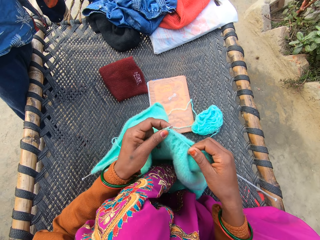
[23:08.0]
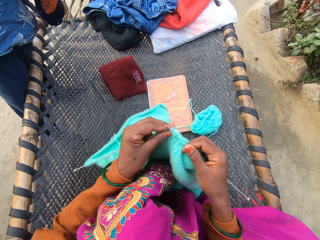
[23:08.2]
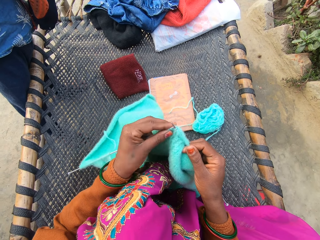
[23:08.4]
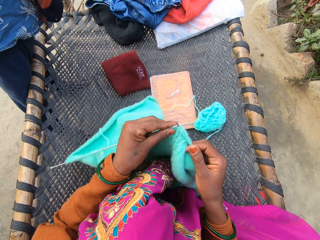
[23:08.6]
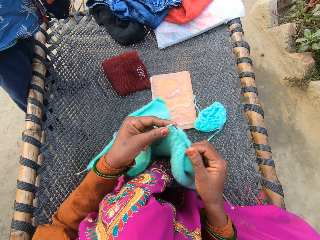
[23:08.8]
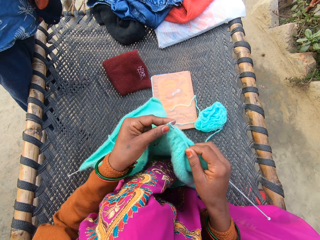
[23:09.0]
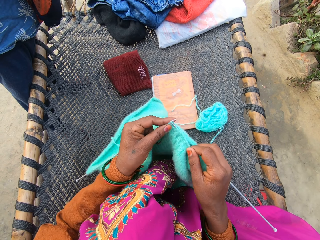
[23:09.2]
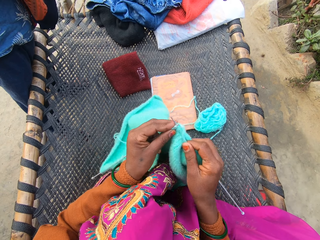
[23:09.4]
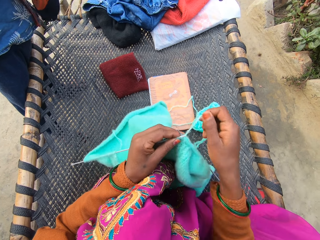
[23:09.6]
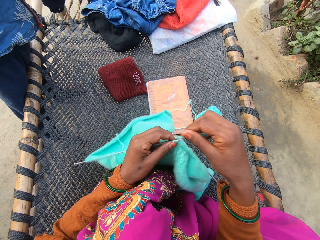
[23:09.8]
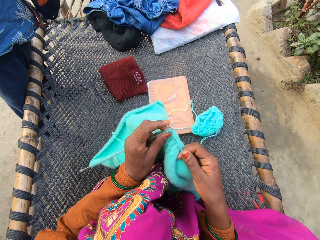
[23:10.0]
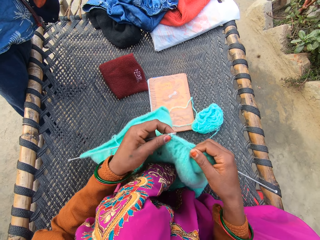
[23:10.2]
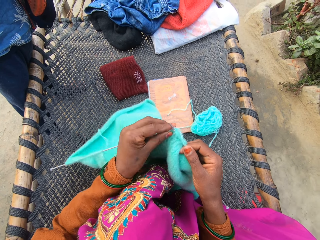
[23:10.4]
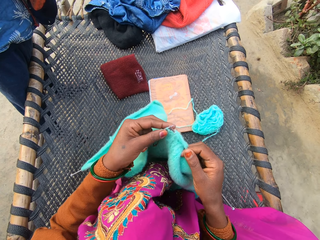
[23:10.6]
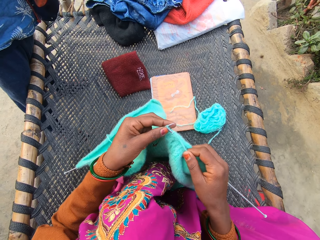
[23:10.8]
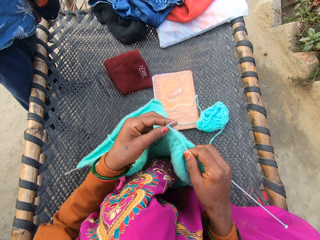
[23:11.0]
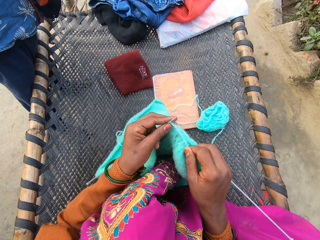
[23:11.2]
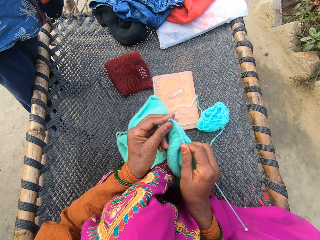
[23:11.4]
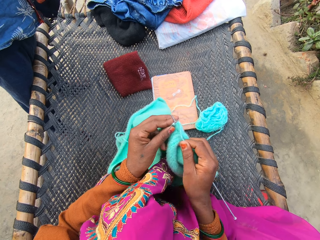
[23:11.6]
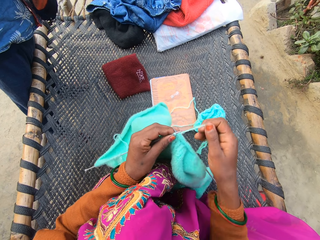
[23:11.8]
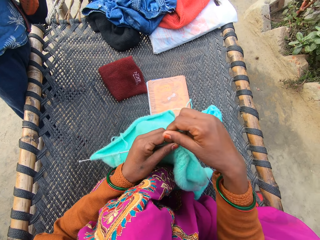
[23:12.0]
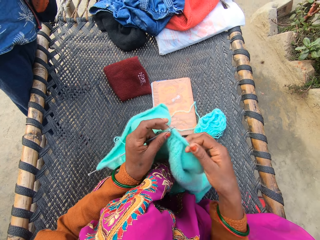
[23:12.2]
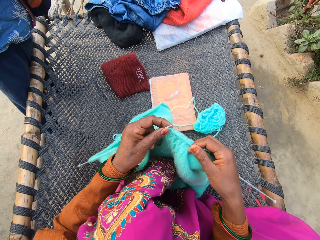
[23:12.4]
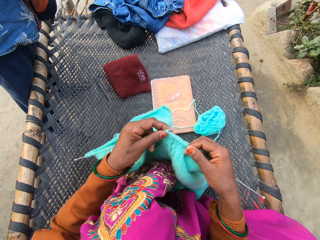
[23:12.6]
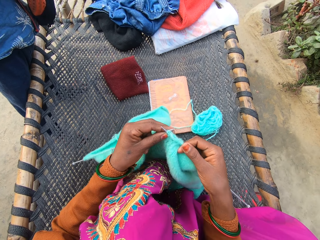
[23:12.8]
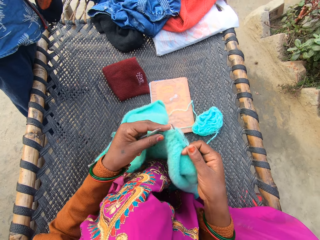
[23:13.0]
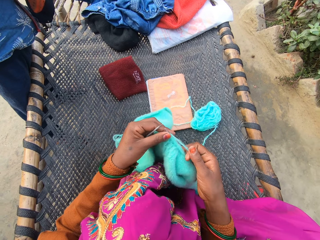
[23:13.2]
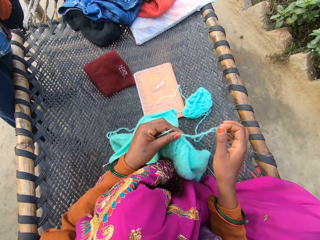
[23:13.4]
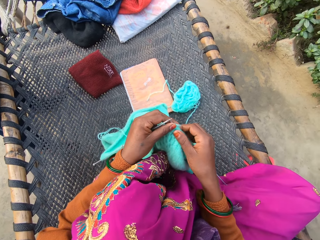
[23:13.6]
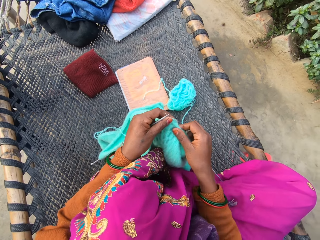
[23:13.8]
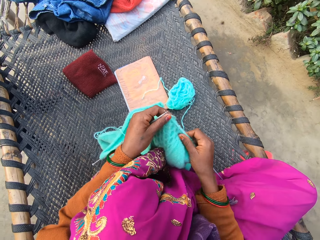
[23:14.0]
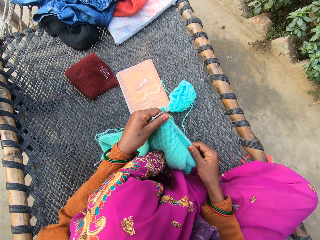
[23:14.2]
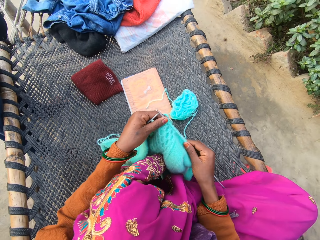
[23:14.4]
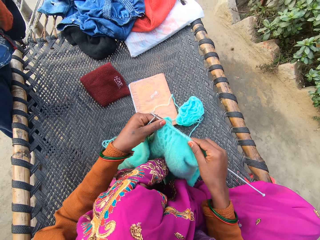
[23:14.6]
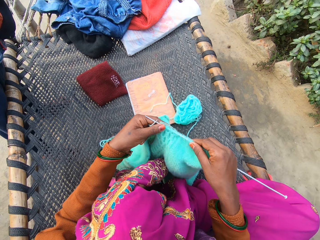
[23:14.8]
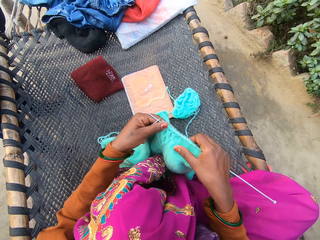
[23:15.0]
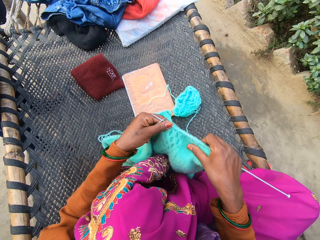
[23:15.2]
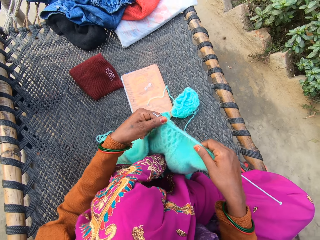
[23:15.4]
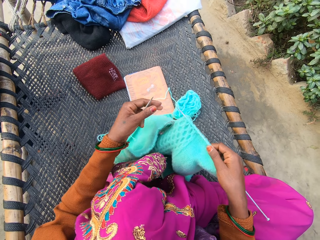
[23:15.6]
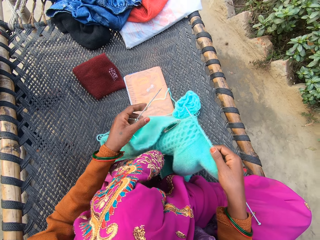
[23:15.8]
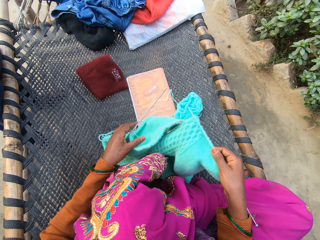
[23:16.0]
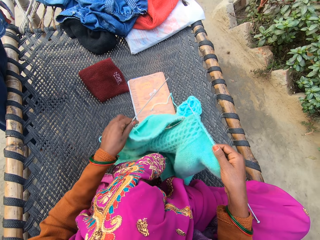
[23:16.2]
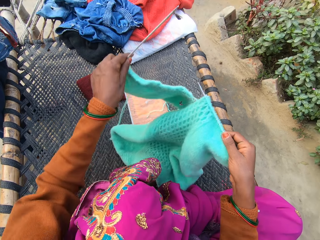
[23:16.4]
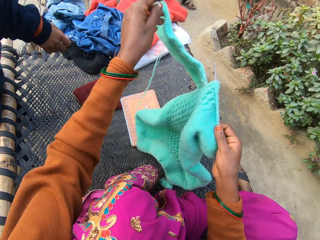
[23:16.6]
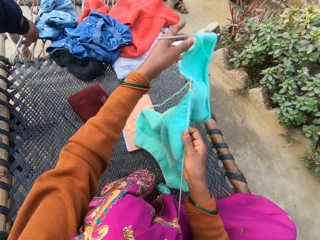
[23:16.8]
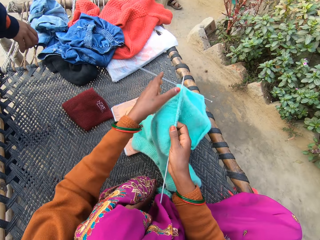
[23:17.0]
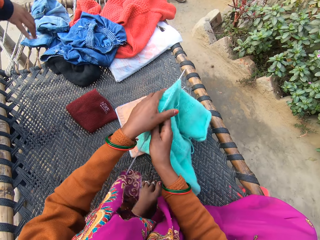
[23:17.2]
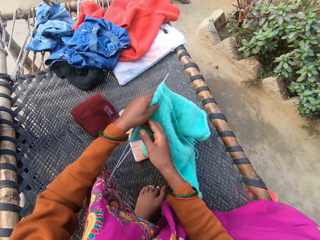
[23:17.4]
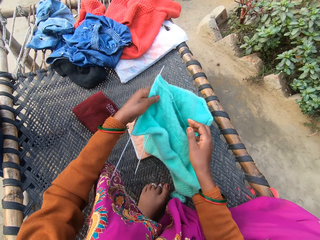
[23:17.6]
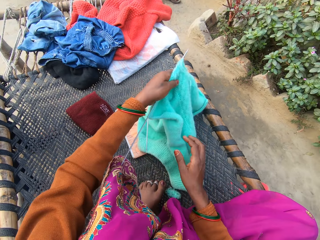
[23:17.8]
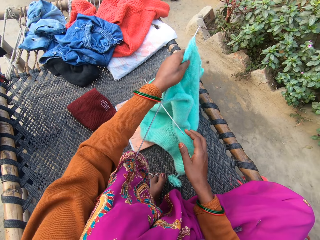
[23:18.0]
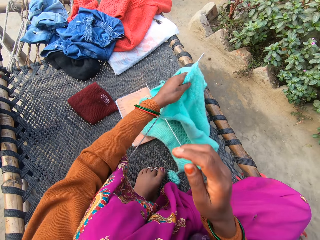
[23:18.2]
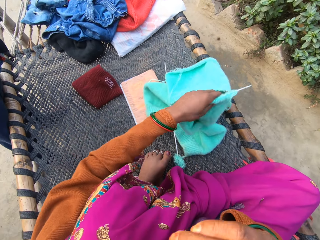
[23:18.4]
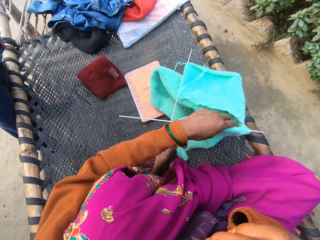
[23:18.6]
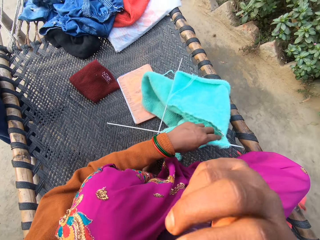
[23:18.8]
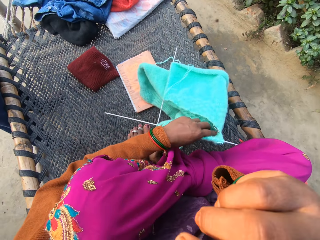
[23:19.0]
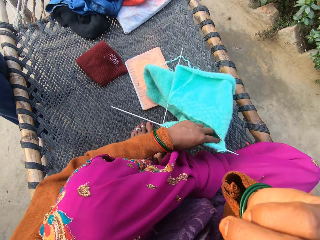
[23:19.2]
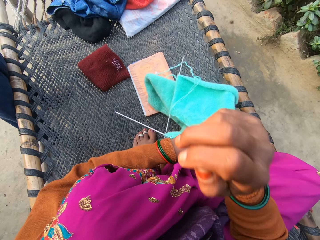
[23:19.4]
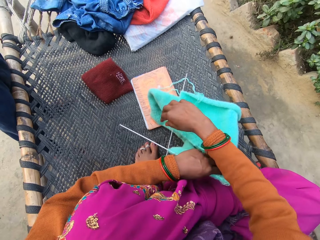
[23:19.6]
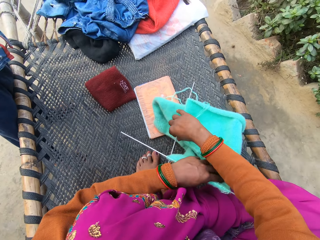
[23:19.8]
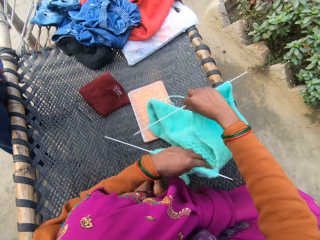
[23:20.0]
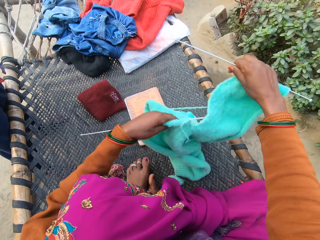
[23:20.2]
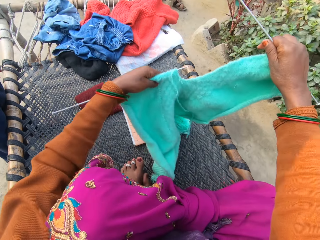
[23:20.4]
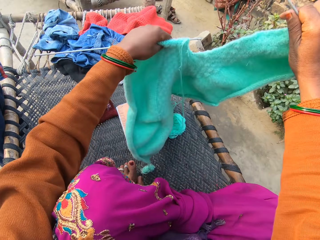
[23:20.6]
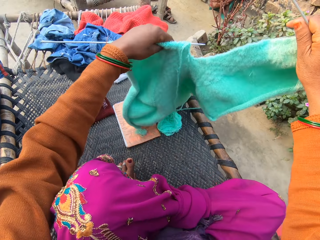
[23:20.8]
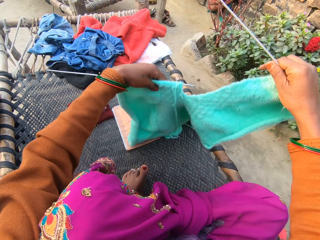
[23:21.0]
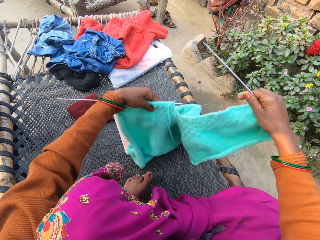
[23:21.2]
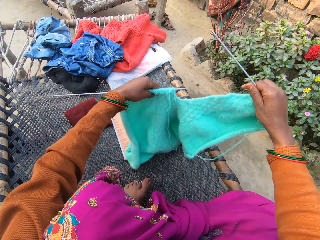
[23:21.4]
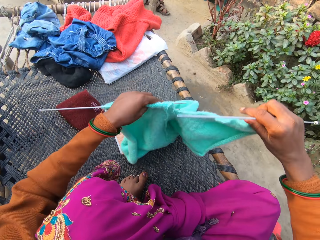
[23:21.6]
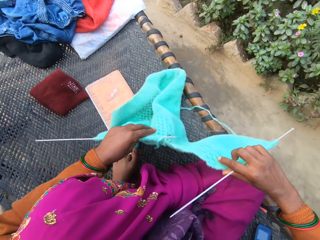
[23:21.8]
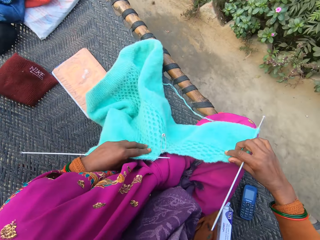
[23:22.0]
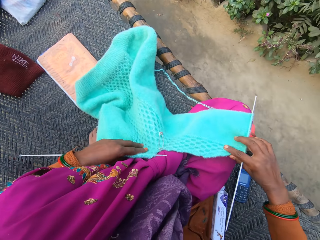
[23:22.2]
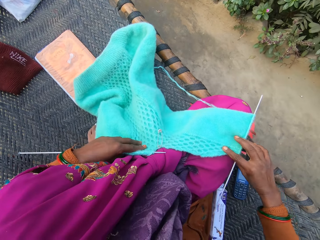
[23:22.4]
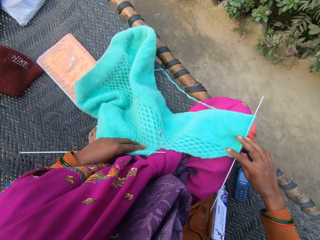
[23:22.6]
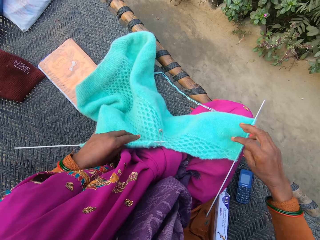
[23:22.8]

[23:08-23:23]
The camera wearer straightens the fabric. She adjusts the fabric. She tosses the yarn on the rattan mat with her left hand. She withdraws one hand from the fabric. She turns the yarn with both of her hands with her right hand. She adjusts the camera. She touches her face with her right hand. She adjusts the fabric. She spreads the fabric. She lifts the yarn from the rattan mat with both of her hands.

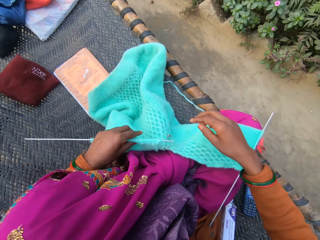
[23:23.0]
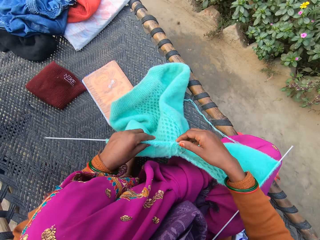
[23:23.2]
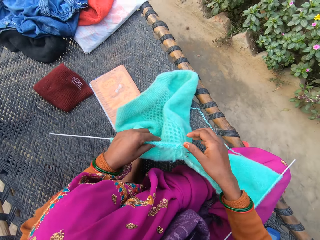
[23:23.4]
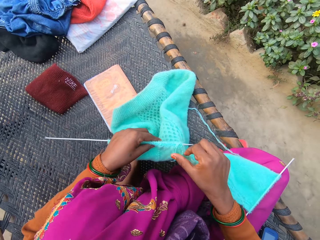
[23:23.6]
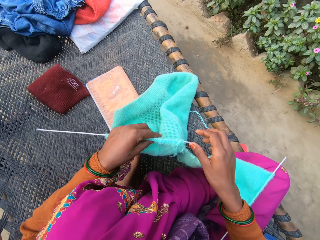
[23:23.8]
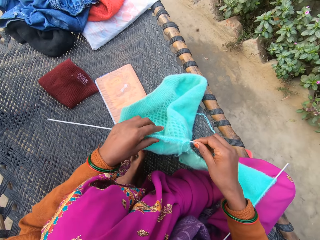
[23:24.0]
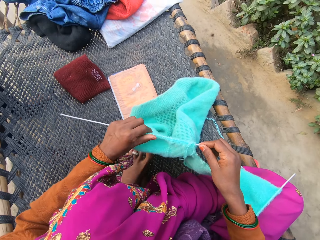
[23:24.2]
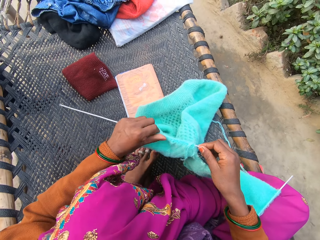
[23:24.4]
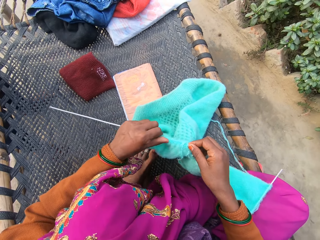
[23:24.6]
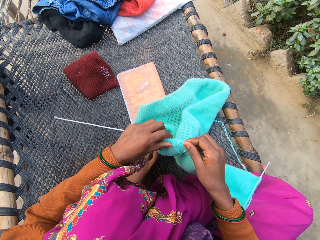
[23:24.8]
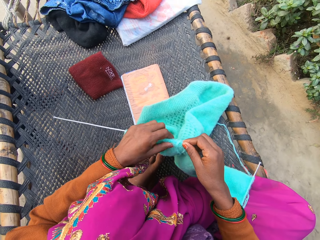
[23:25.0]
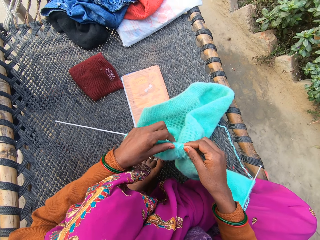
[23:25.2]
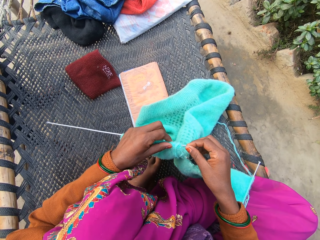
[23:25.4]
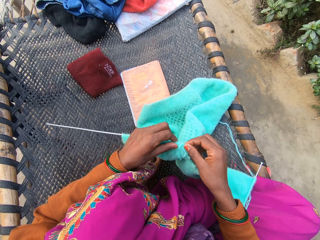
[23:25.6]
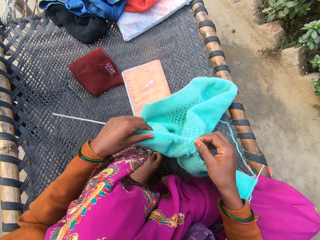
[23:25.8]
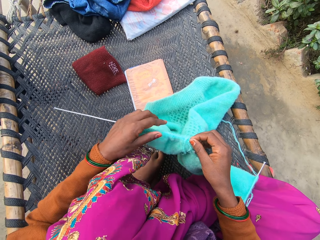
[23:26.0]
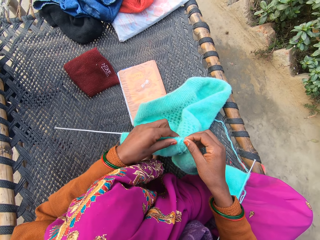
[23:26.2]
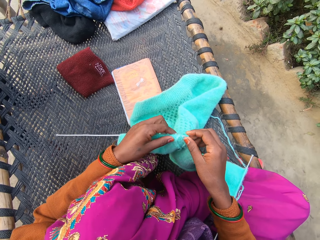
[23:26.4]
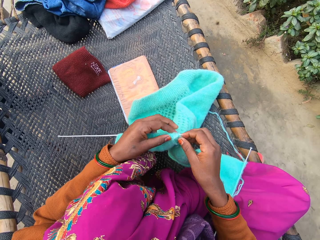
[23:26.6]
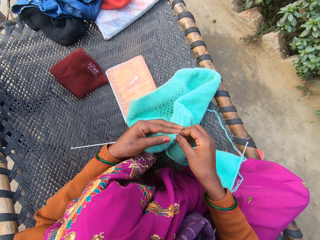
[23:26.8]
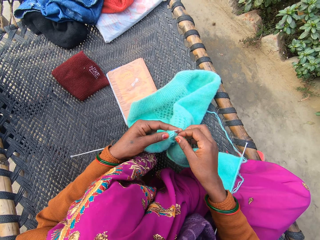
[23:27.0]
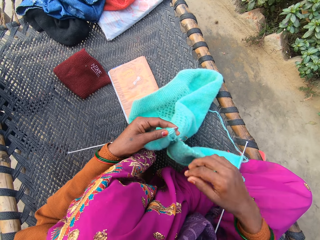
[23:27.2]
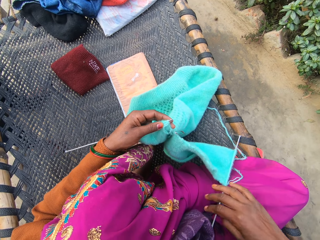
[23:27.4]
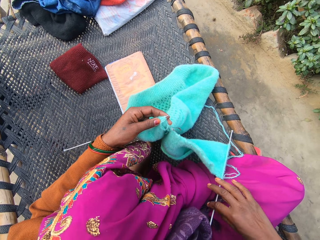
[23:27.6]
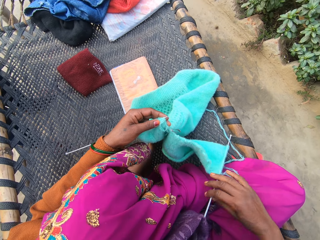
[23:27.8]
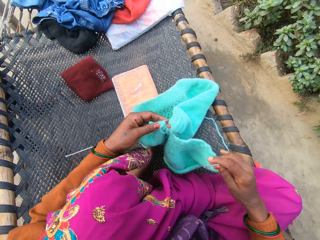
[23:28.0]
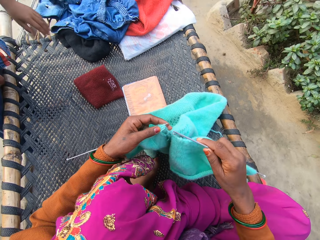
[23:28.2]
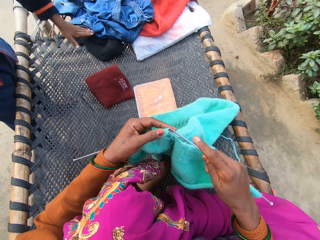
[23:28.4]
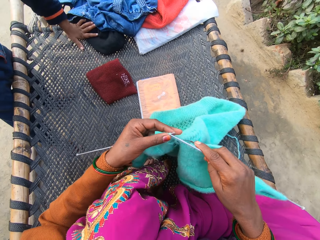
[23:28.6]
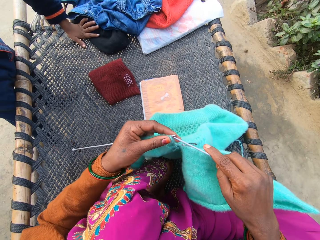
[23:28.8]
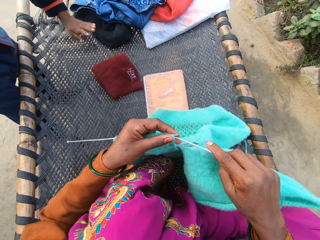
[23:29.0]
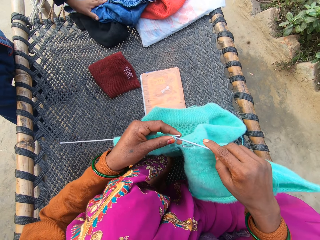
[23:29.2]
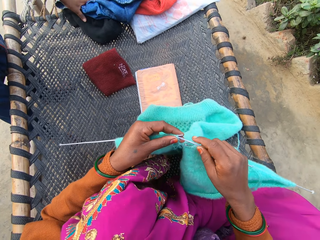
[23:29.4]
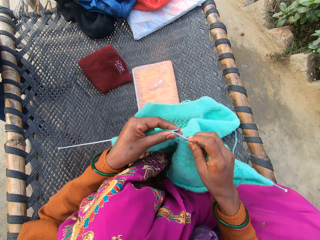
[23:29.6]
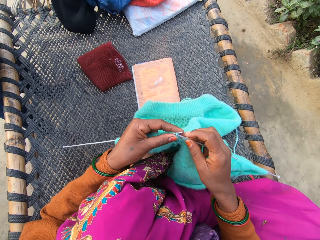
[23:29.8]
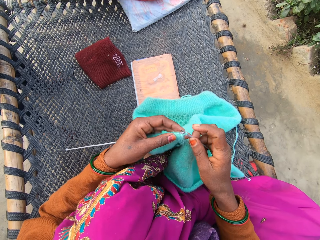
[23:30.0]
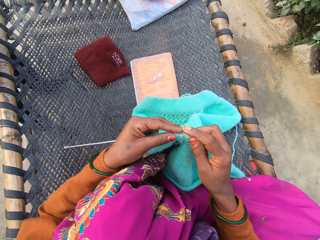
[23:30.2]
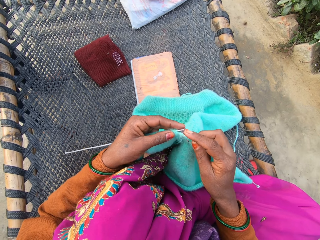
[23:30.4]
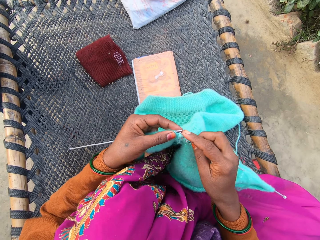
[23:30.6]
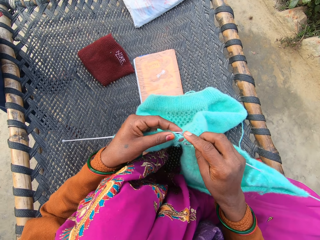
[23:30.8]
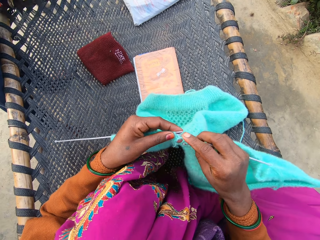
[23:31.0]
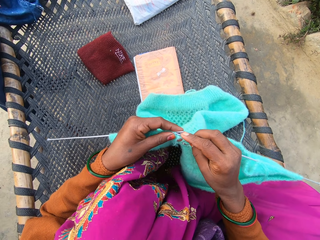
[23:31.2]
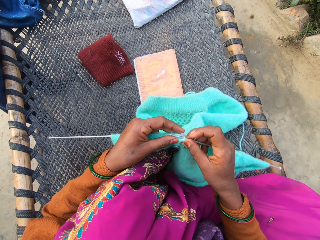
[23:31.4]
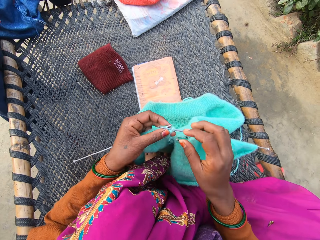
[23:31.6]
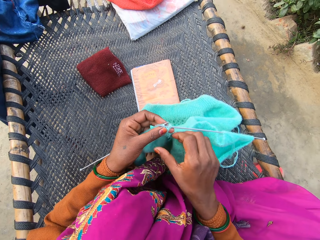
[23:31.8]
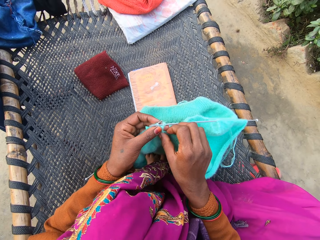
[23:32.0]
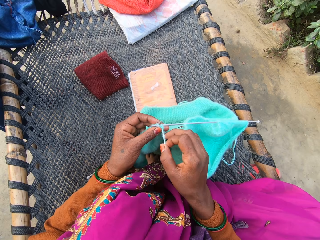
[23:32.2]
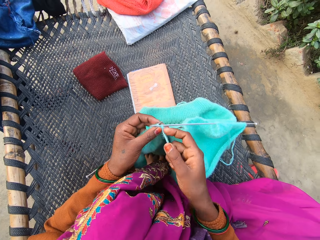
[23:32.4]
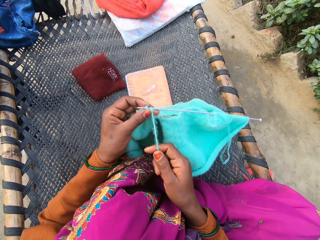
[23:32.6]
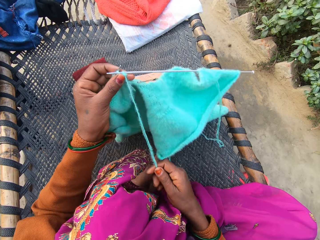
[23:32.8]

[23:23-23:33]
The camera wearer adjusts the yarn on her knitting needle or crochet with both of her hands. She picks the part of the fabric with the crochet. She hooks the crochet in the fabric. A man touches clothes. The man picks up the clothes with his left hand from the rattan mat. The camera wearer knits the yarn with knitting needles in both of her hands on the rattan. The man drops the clothes on the rattan mat with his left hand. The camera wearer pulls the thread of the yarn with her right hand on the rattan mat.
